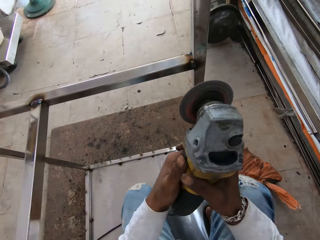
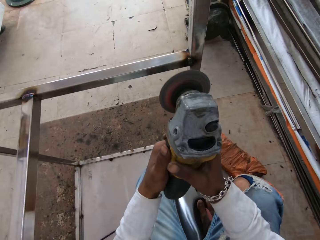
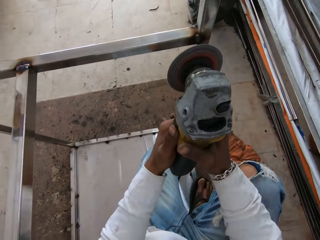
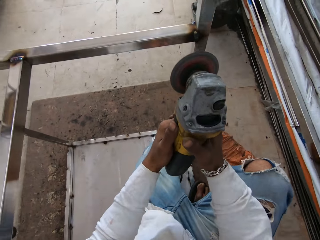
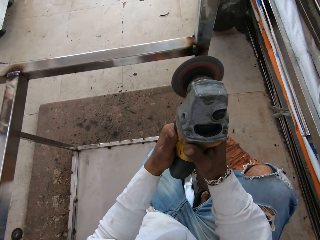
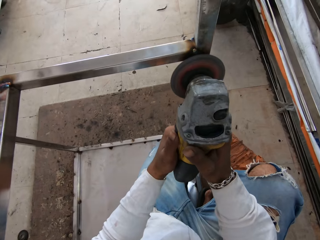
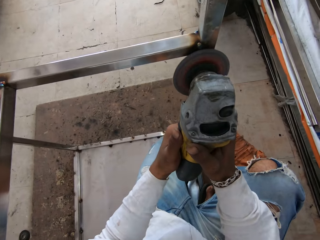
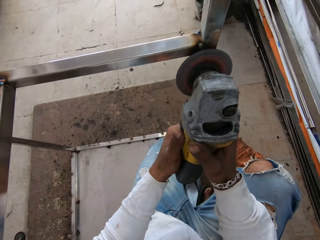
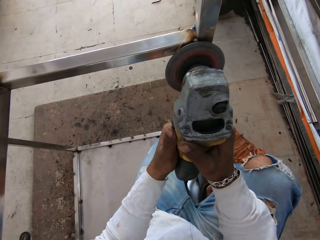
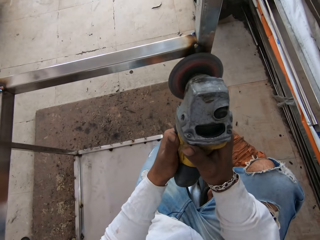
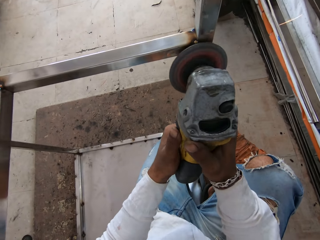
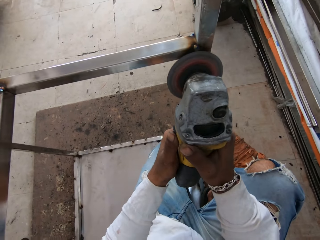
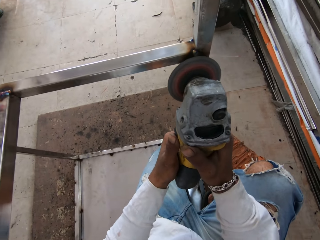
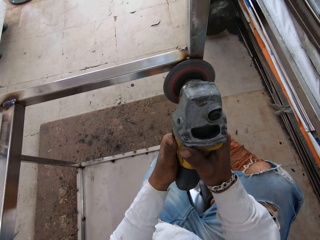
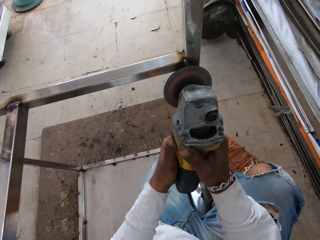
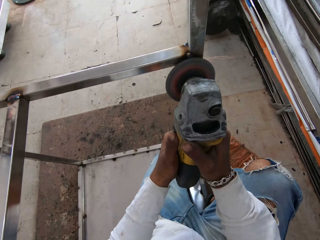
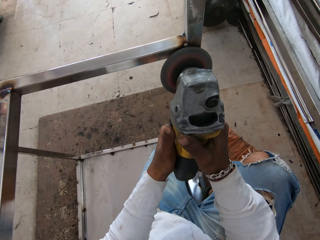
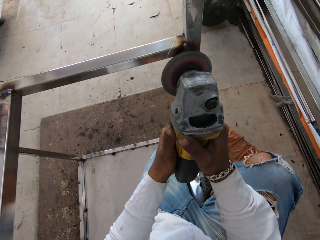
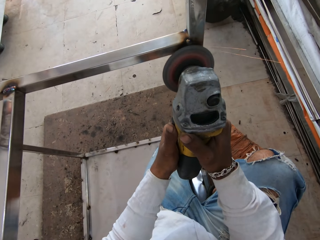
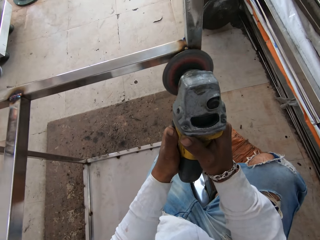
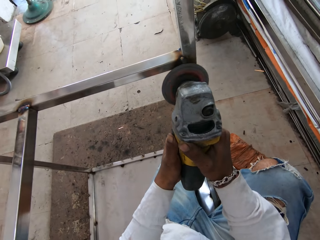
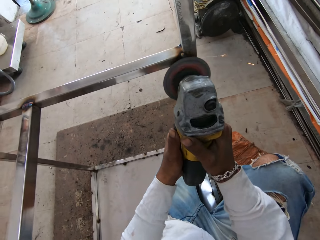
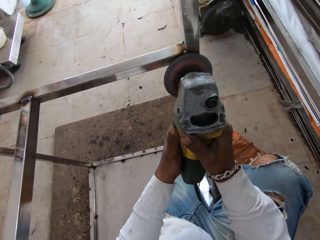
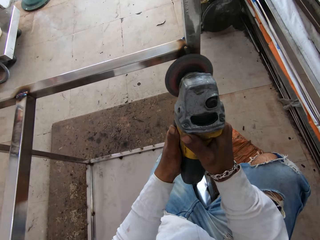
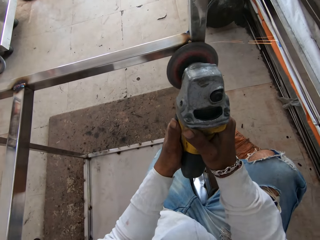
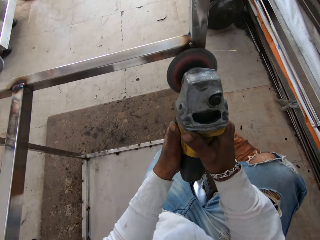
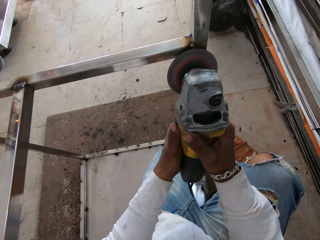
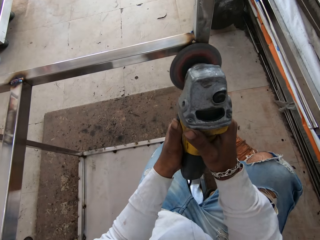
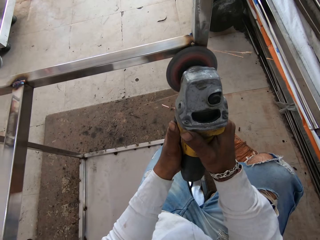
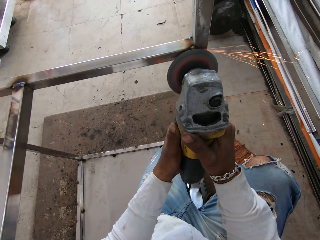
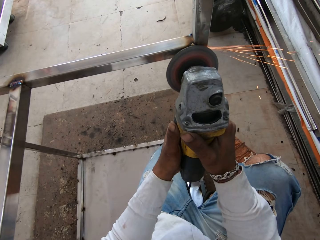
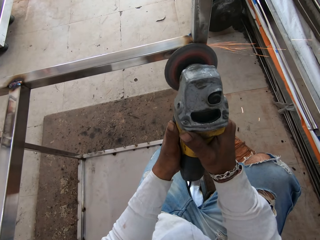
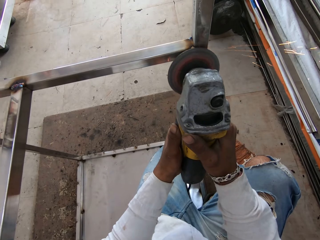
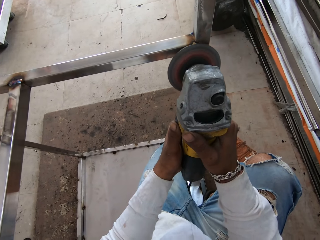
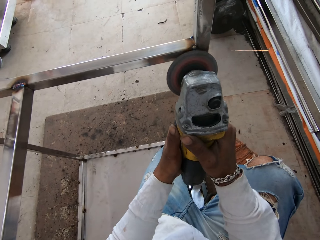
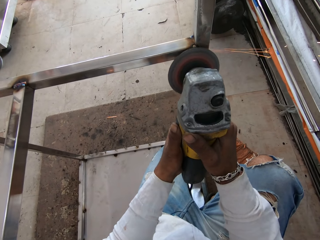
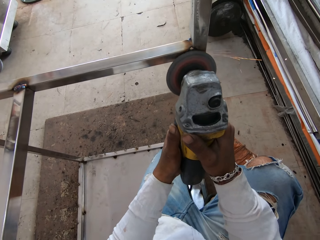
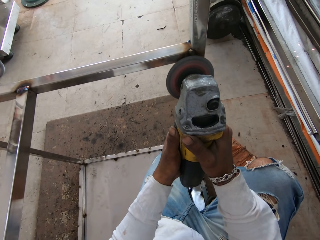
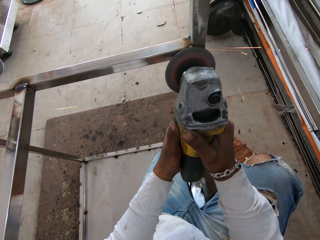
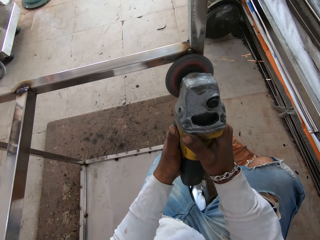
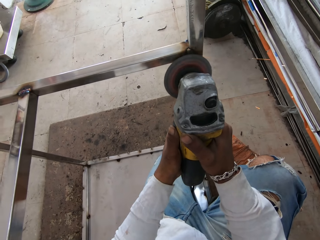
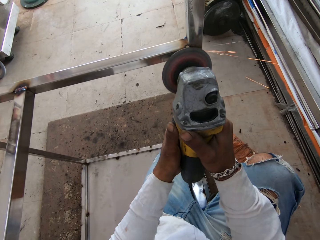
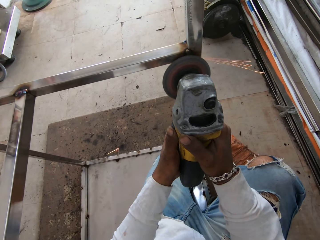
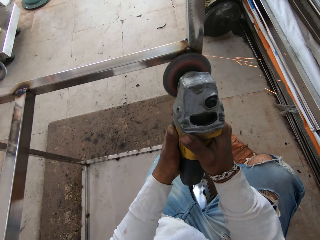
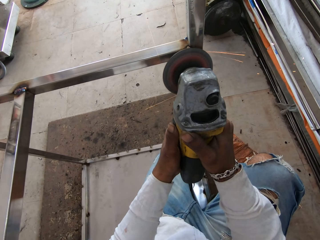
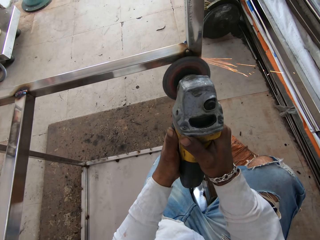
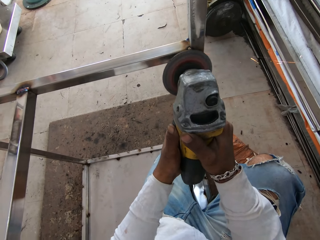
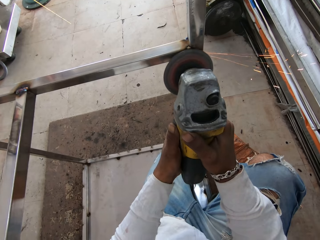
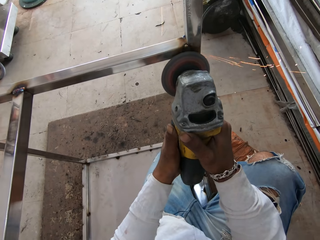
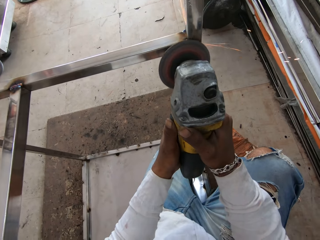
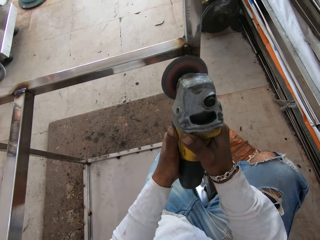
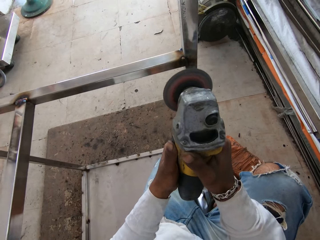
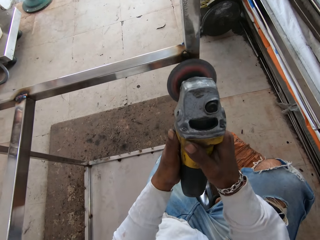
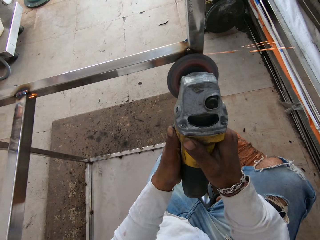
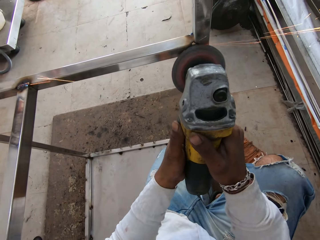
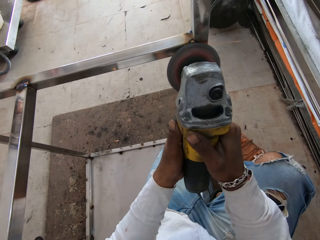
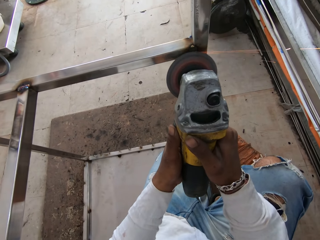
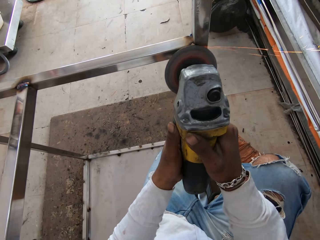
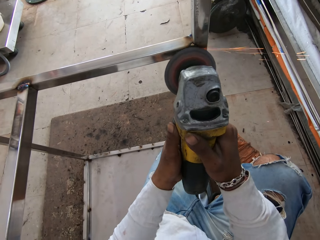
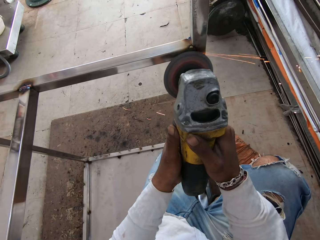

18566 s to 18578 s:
The camera wearer turns on the sander machine. They smoothen the steel table.

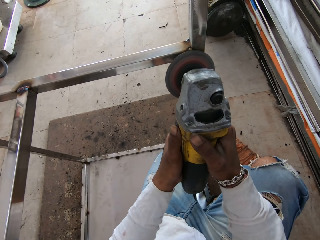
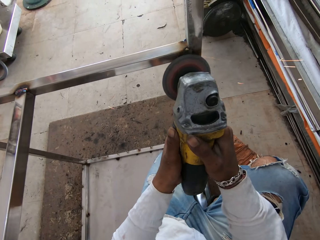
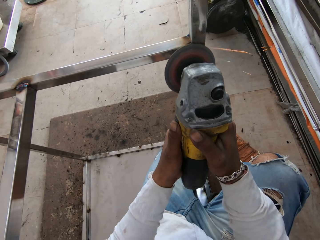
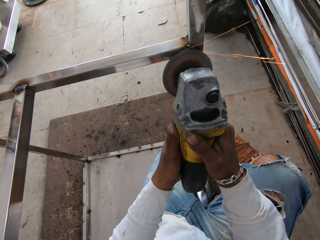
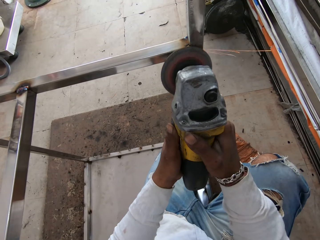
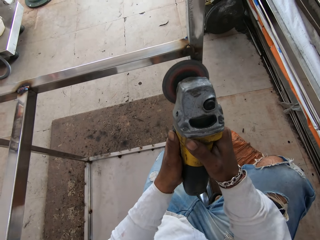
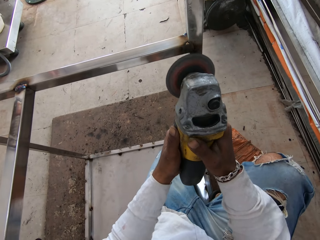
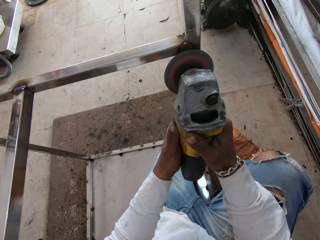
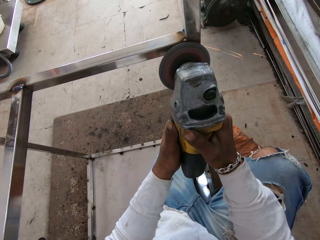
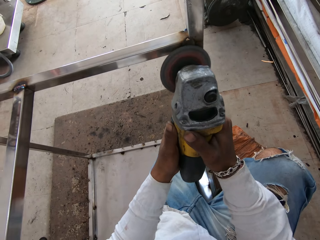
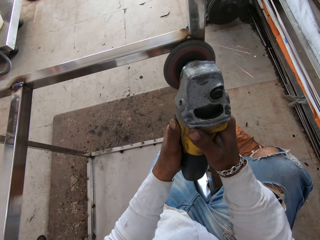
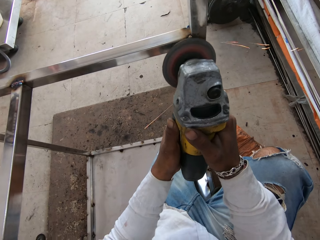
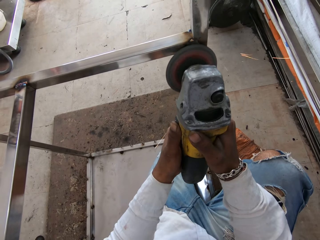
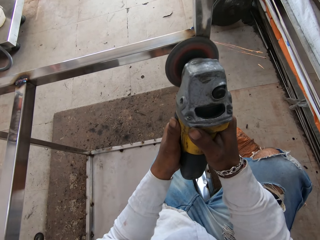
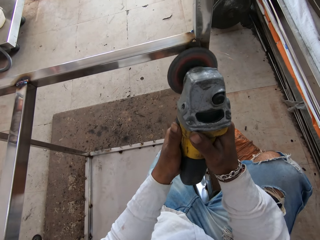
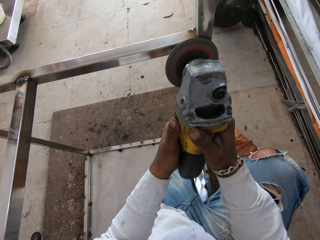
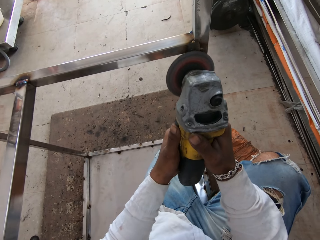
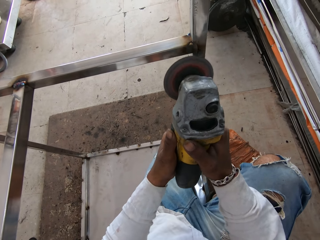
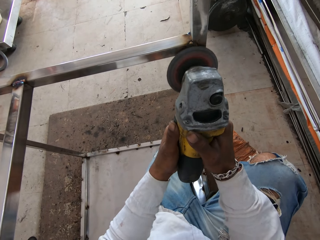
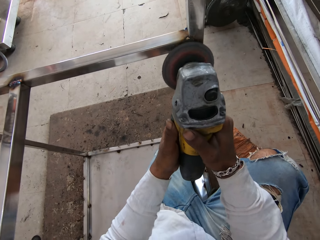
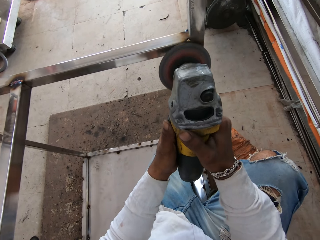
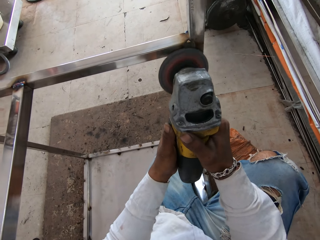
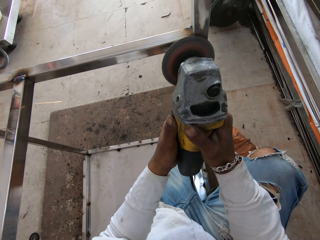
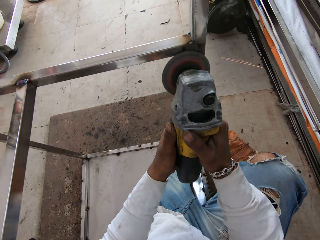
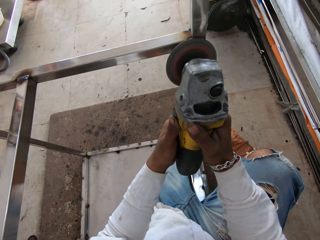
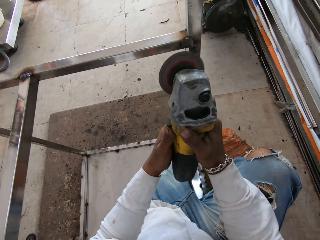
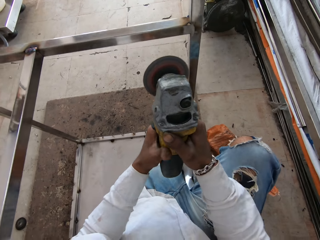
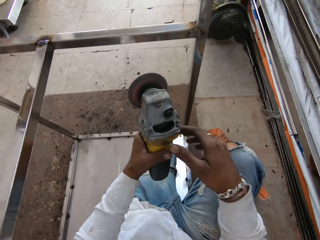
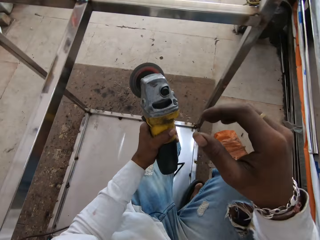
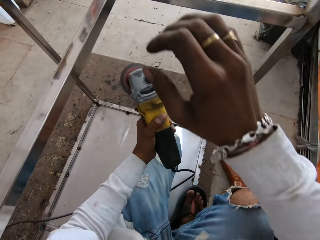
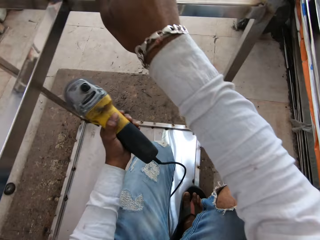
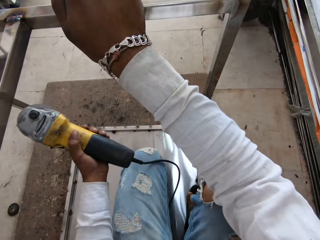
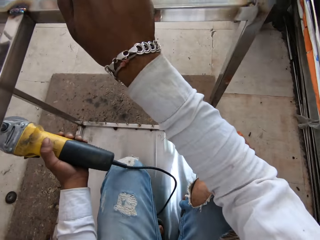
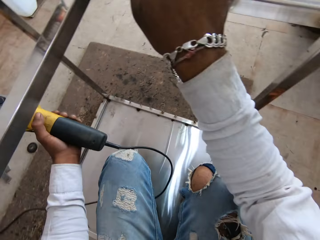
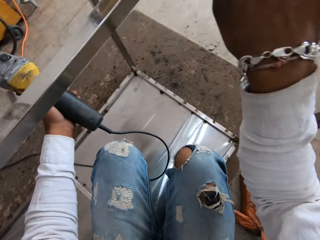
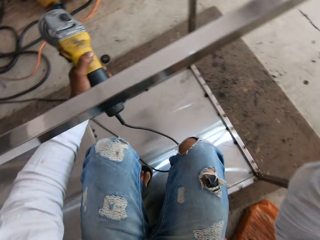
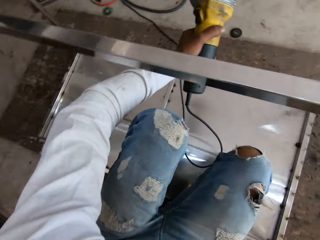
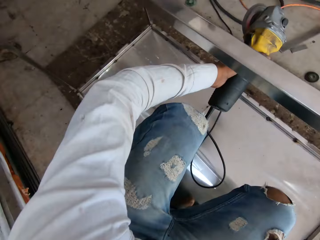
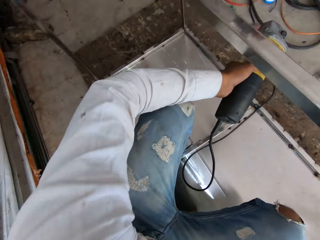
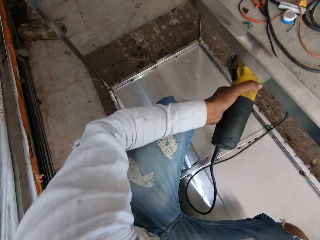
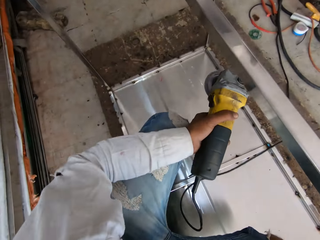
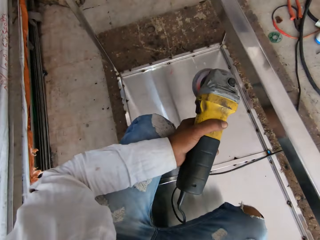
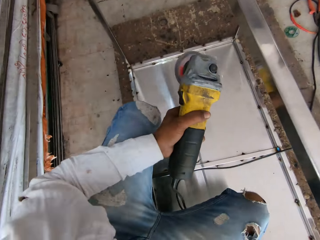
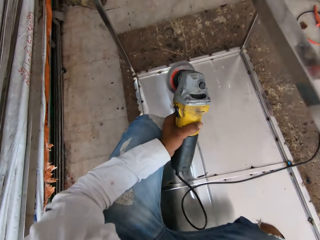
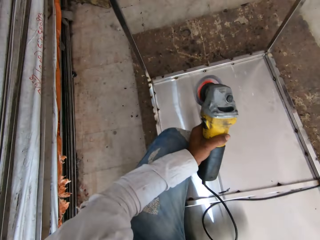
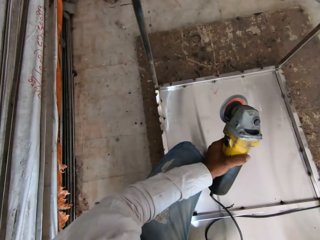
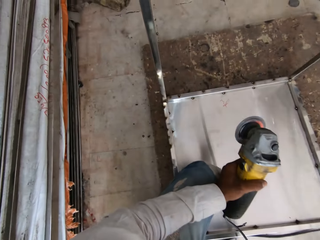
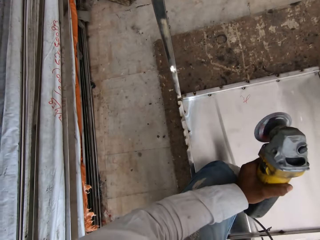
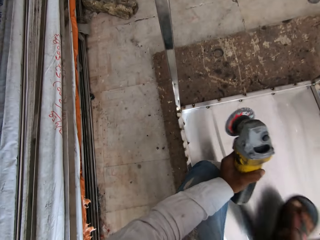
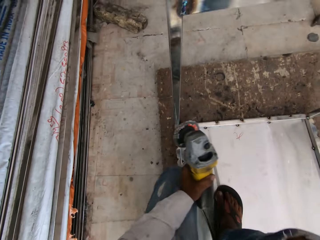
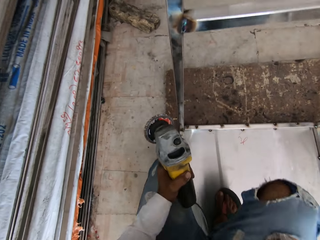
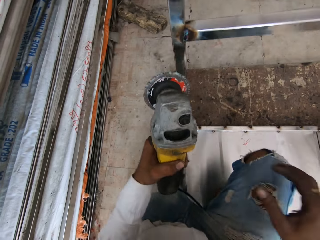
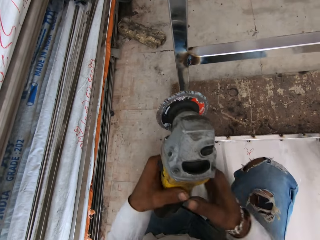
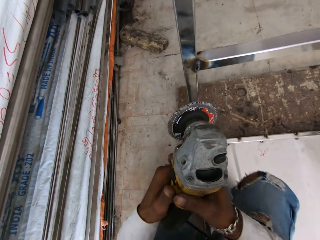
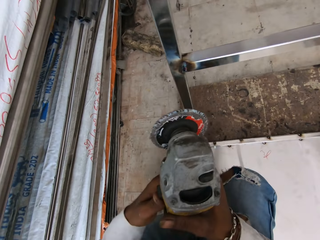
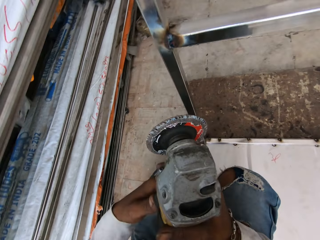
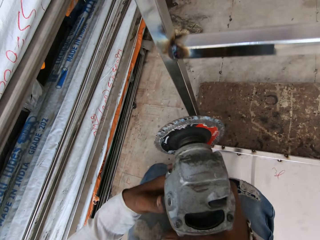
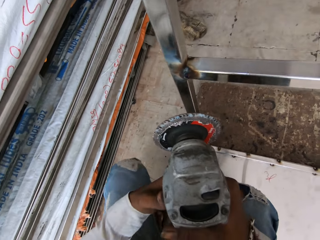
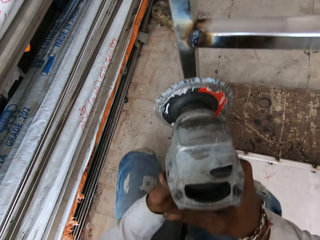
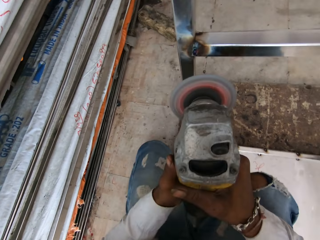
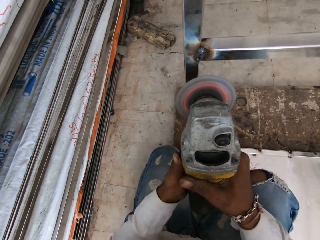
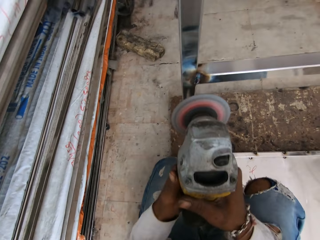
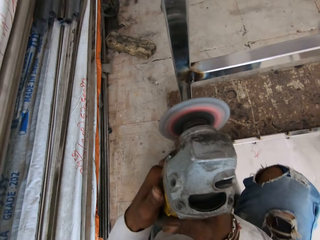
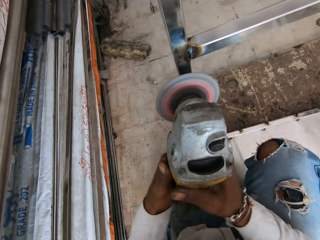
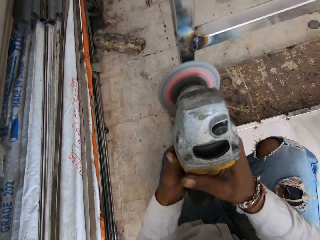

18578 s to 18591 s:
The camera wearer looks around. They touch the steel table. They look around. They turn on the sander machine.
